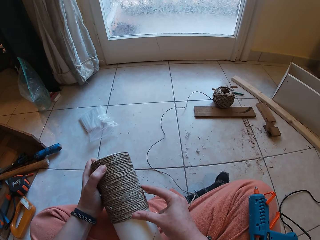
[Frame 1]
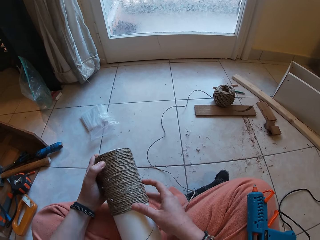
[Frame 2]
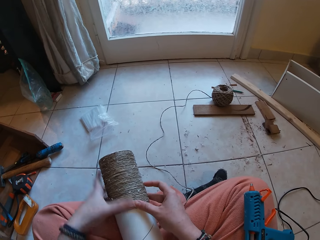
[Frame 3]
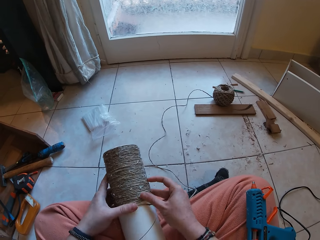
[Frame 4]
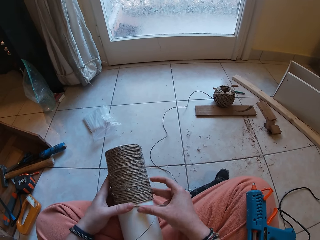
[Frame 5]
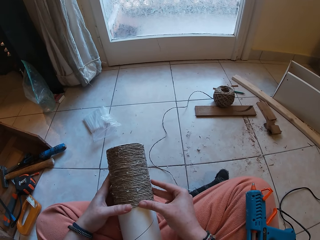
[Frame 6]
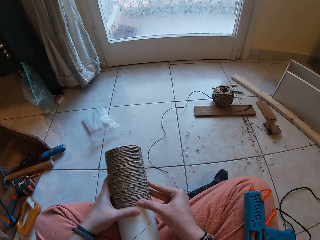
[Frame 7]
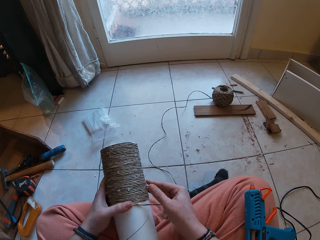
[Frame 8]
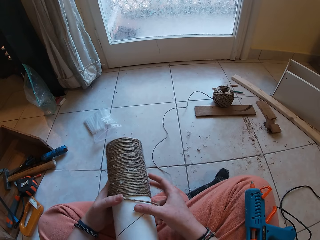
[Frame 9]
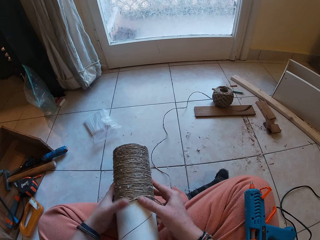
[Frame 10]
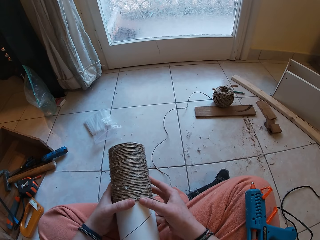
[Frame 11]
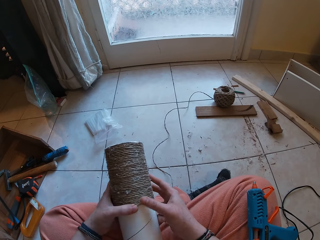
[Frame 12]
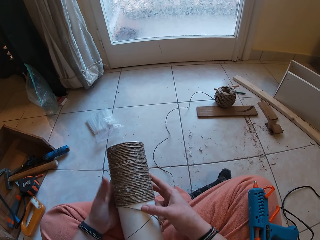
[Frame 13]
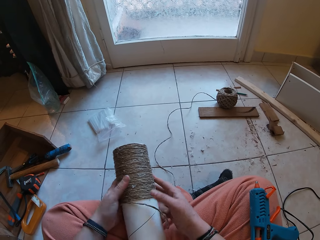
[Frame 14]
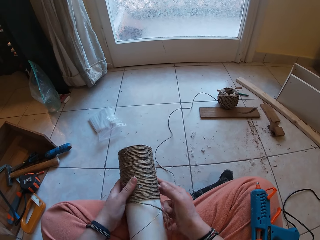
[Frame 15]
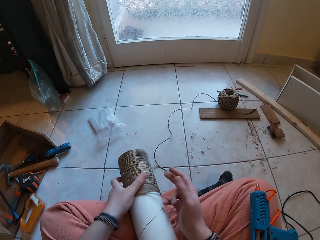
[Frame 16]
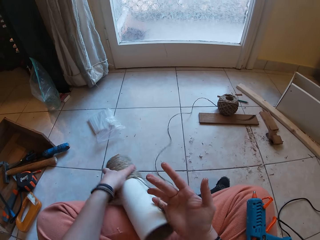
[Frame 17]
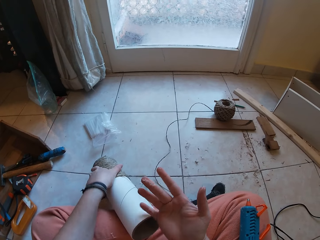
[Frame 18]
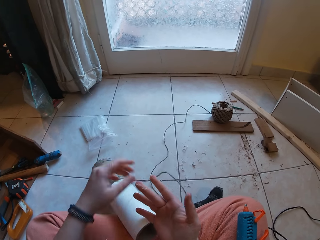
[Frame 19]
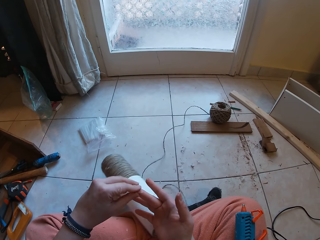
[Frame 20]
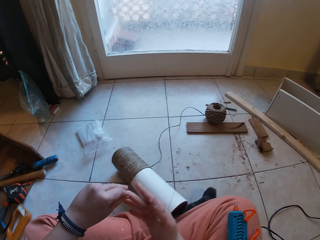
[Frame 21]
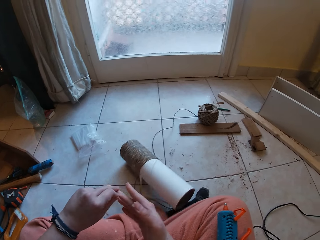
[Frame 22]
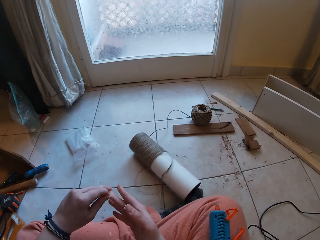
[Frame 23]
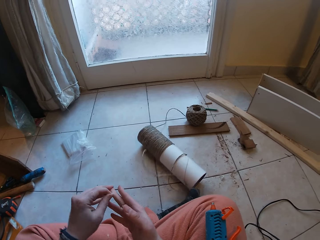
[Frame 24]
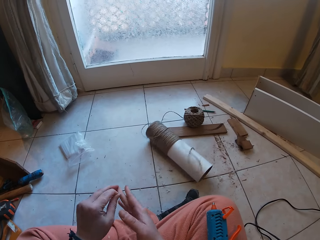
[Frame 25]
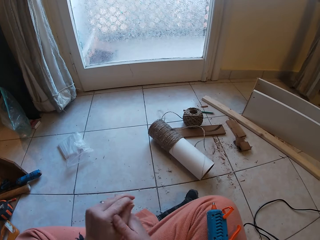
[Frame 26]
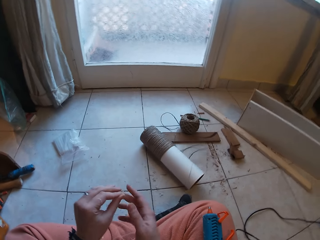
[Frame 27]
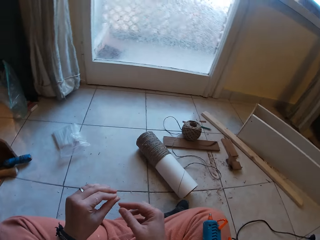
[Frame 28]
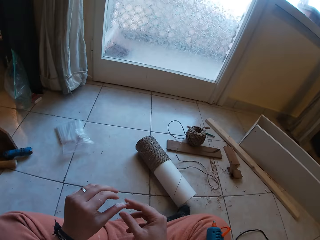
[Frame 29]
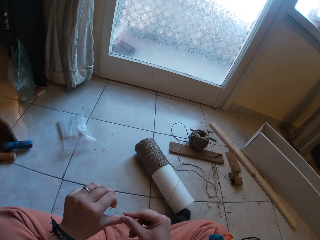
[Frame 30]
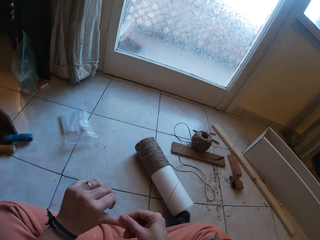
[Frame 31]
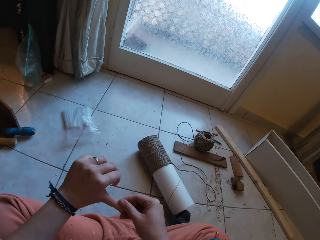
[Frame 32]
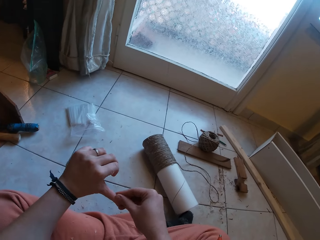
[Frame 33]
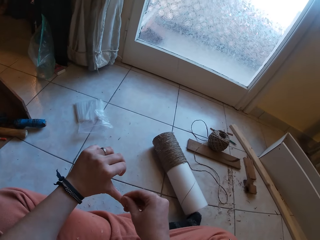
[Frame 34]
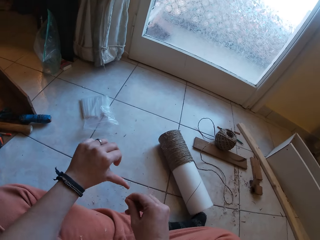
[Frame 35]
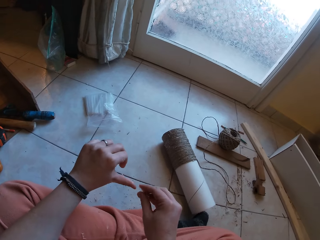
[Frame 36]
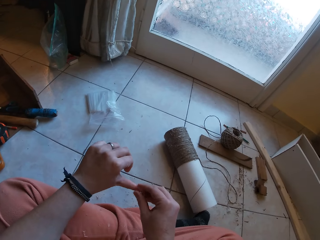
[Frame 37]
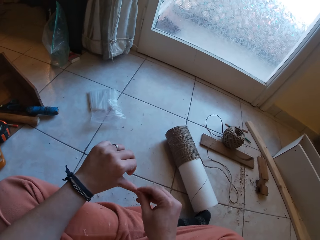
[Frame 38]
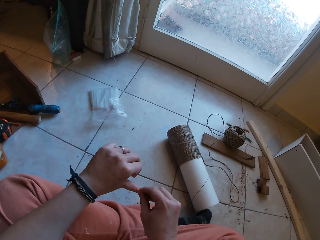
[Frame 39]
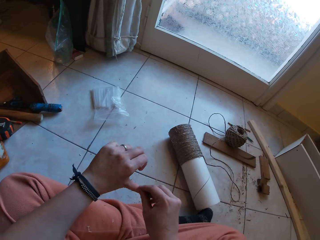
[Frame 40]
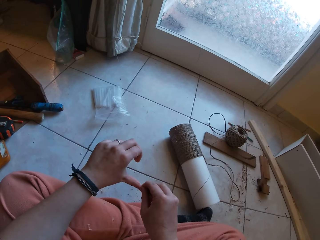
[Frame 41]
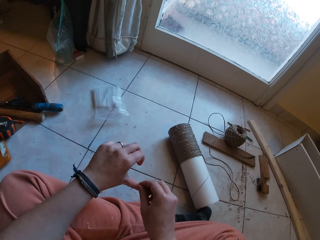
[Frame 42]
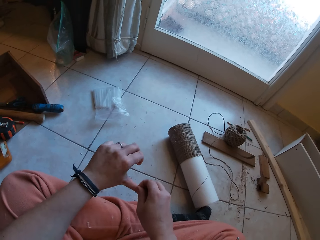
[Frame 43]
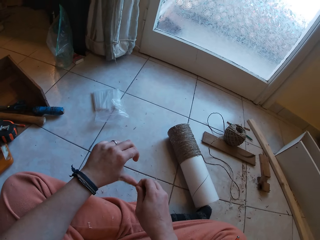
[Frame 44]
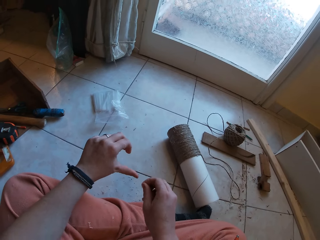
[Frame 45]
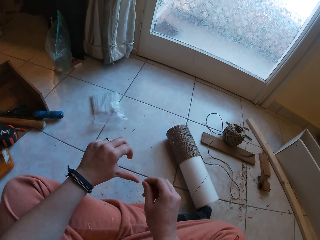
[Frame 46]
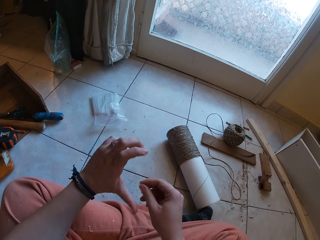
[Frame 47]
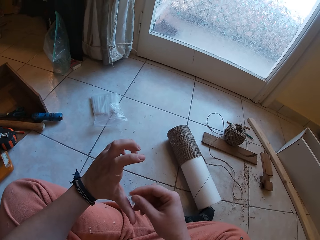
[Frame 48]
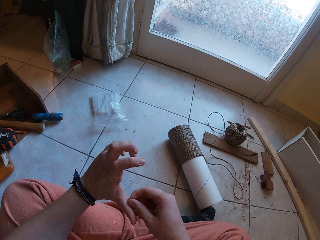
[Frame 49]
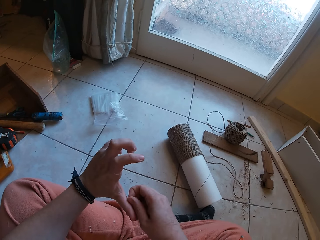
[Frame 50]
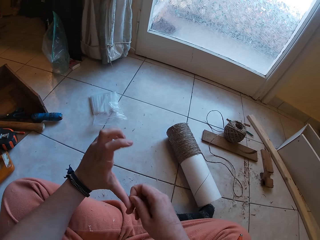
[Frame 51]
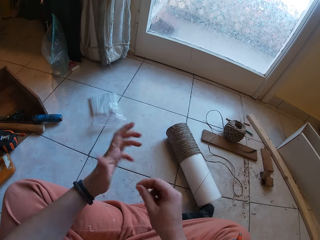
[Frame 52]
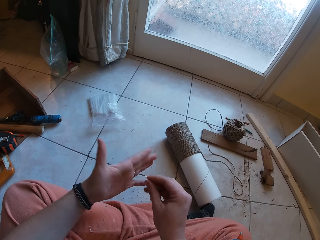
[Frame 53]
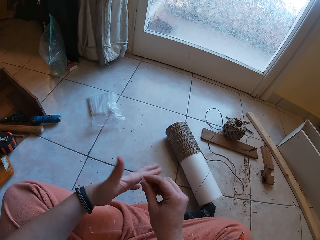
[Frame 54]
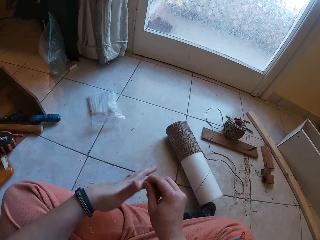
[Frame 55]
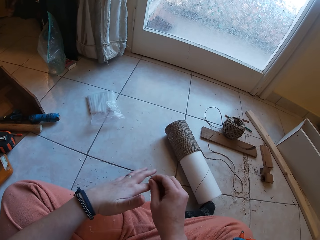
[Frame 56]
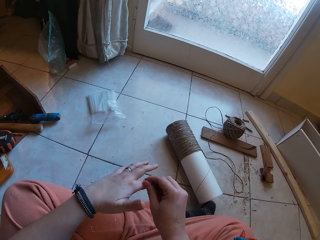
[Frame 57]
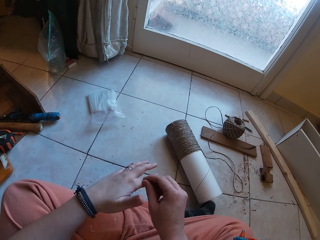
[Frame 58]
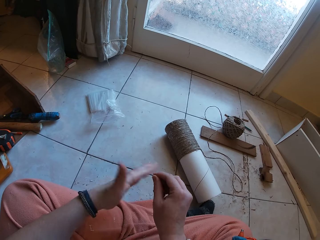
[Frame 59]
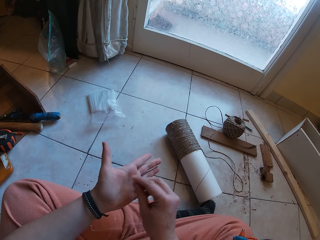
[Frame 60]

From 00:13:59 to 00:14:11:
The camera wearer drops the cardboard tube on the floor with his left hand. He removes glue on his hands. He picks gum from his right hand with his left hand. He picks the gum from his left hand with his right hand.

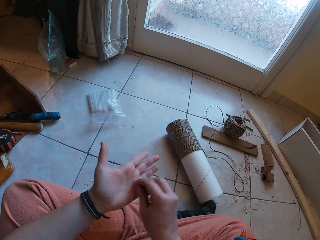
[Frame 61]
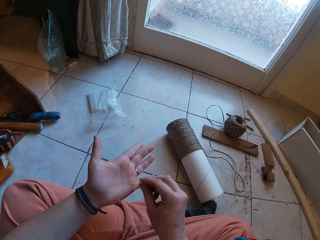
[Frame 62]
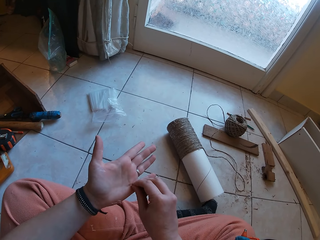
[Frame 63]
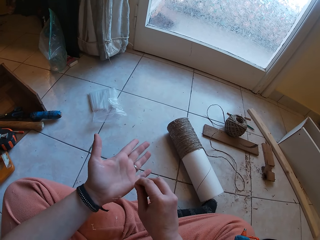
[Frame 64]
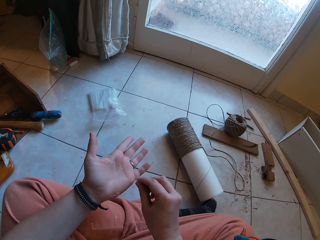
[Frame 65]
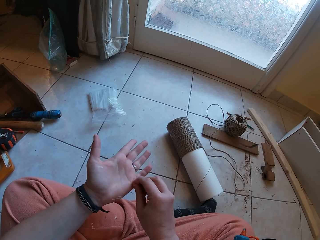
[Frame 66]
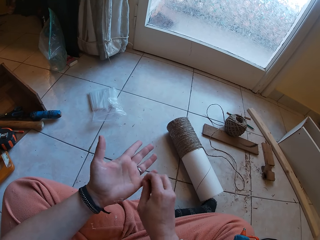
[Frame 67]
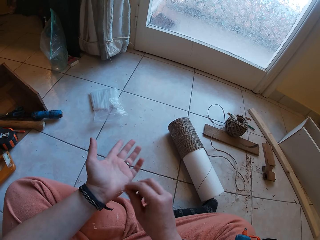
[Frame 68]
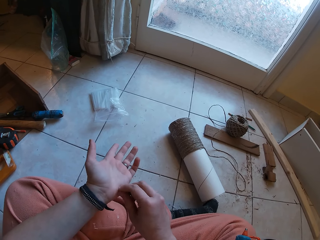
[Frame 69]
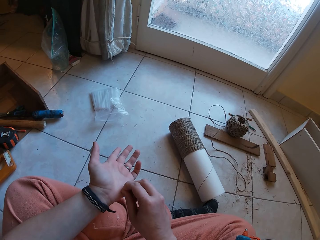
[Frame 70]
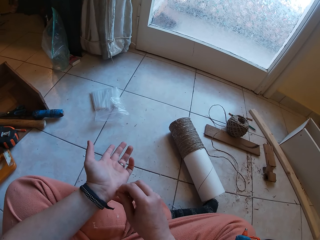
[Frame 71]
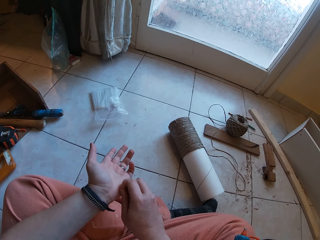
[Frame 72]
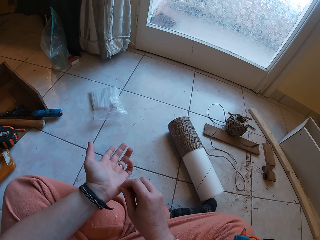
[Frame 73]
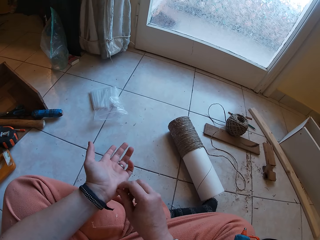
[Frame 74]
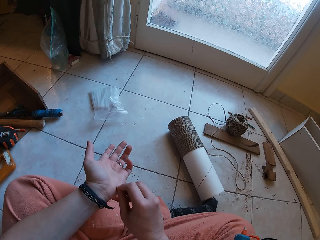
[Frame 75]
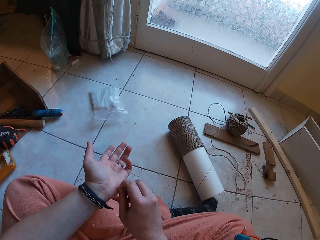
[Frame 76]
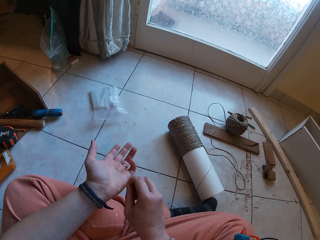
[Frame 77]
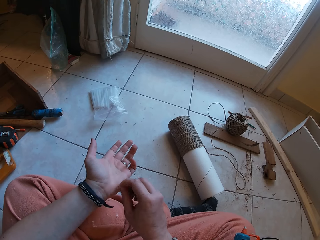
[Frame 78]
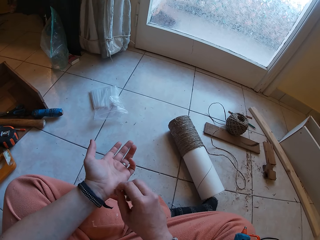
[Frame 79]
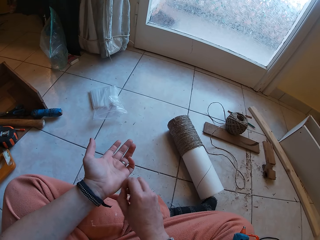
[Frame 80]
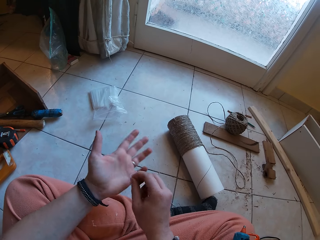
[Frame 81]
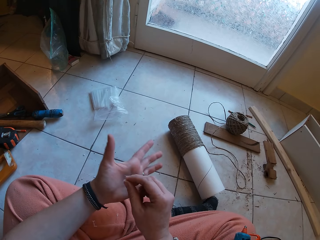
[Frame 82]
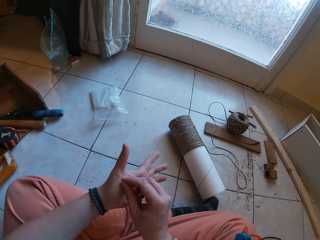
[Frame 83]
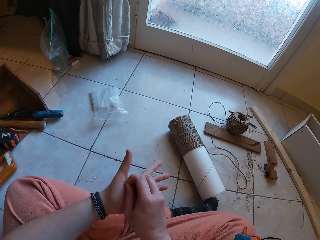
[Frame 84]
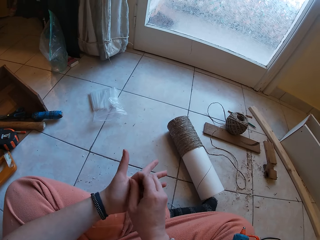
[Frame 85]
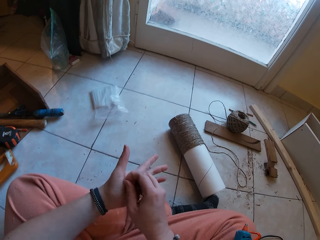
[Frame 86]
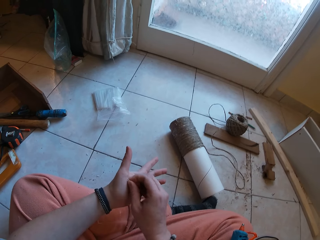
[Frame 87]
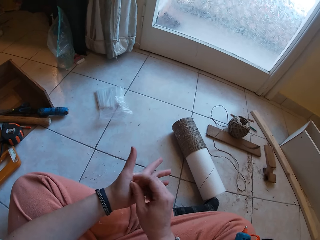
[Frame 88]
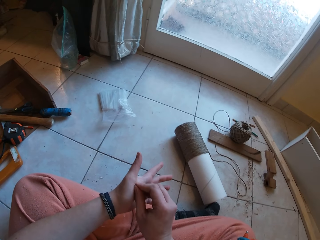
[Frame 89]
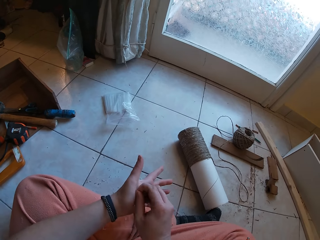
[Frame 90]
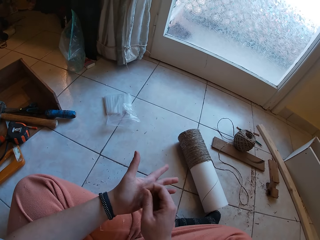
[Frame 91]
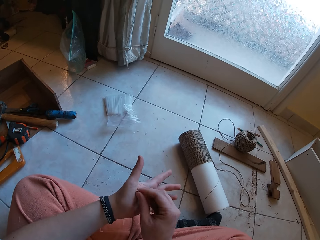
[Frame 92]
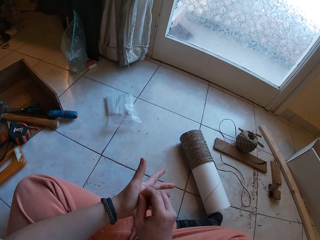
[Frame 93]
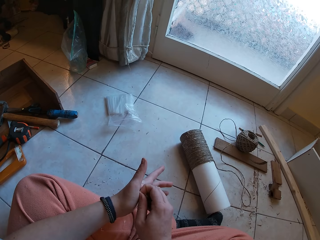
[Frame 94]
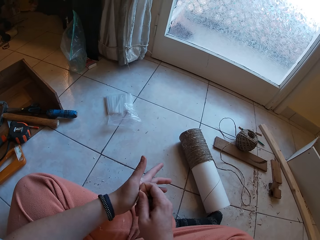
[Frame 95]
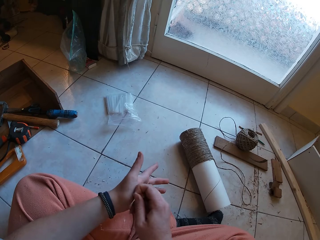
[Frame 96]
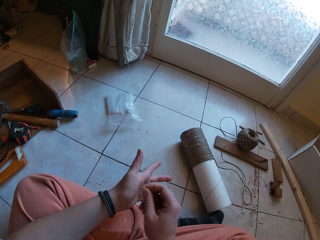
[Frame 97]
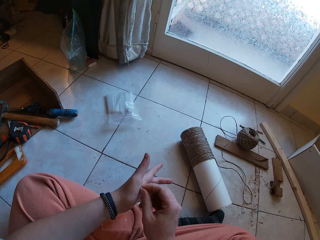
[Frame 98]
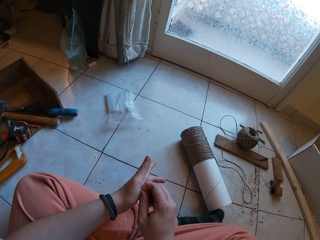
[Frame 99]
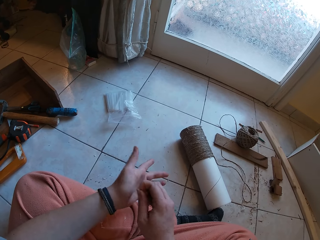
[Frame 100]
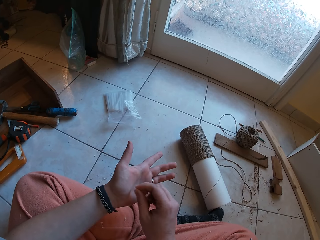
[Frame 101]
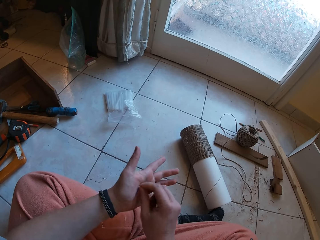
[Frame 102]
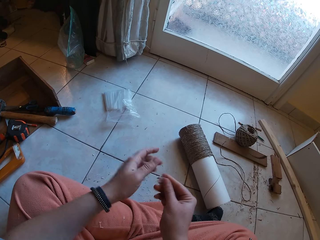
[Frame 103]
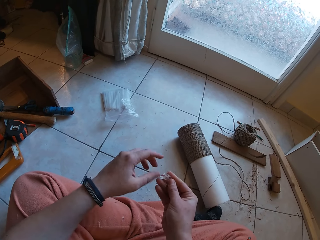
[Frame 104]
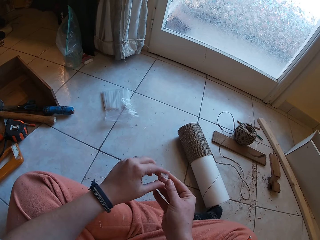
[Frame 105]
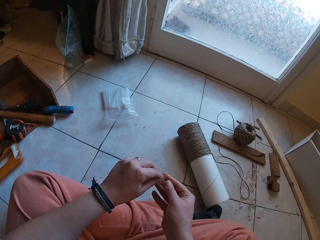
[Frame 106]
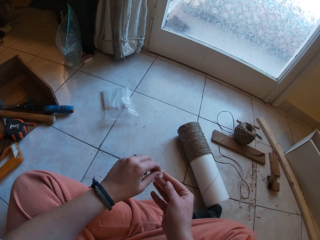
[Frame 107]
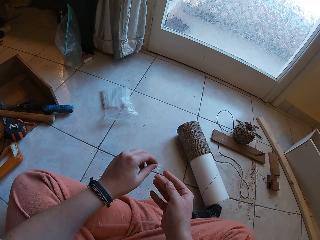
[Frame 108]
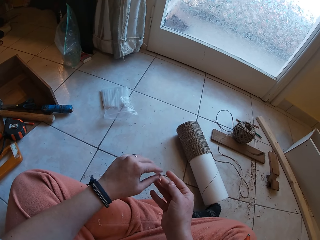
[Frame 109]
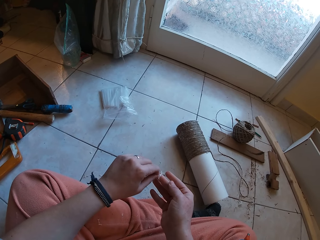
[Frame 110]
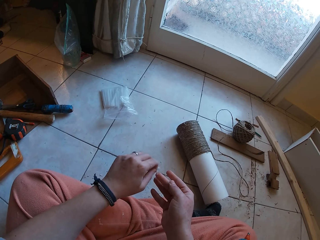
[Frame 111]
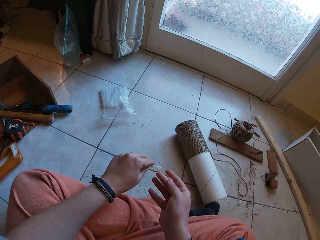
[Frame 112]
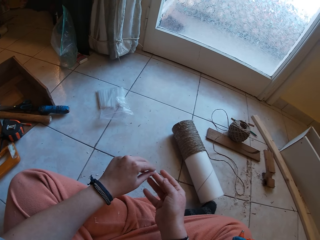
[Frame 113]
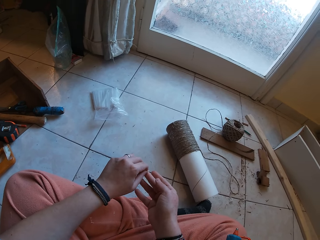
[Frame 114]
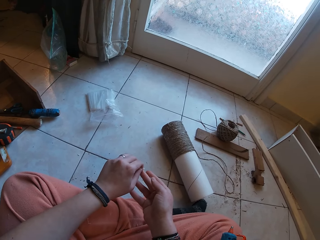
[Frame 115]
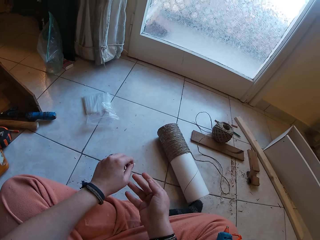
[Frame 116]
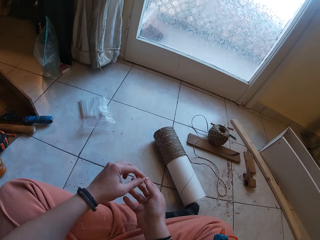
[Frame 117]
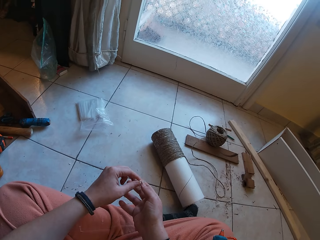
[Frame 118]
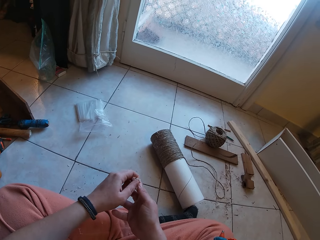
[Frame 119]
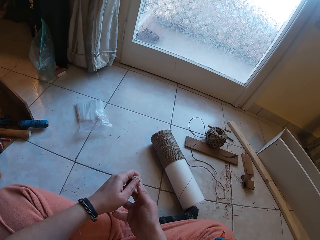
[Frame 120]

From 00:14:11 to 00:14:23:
The camera wearer picks gum from his right hand with his left hand.
